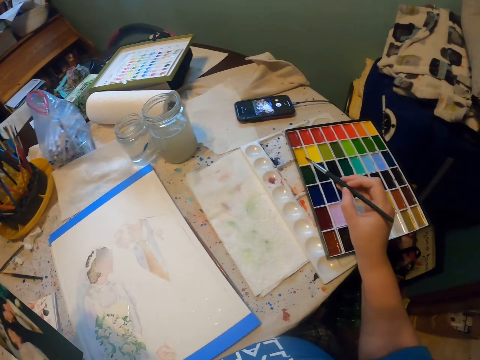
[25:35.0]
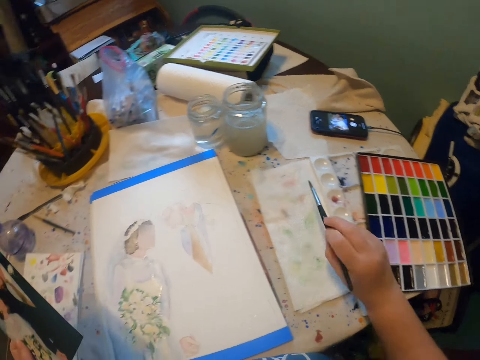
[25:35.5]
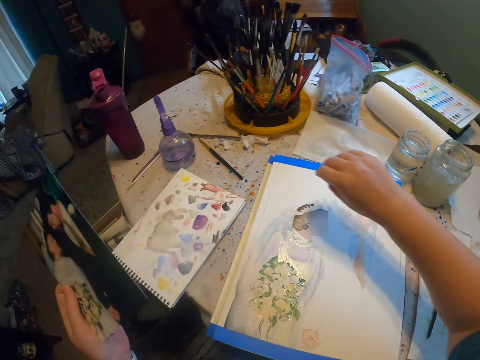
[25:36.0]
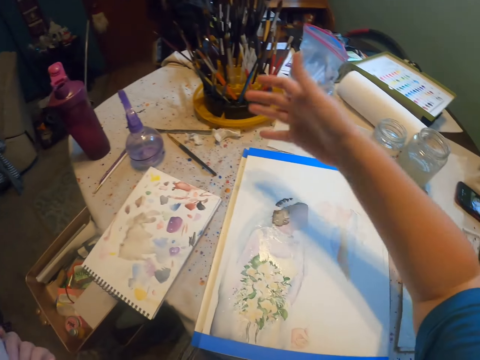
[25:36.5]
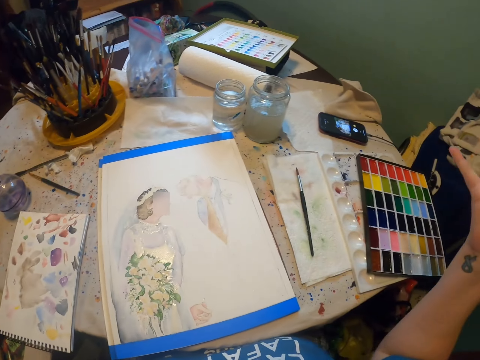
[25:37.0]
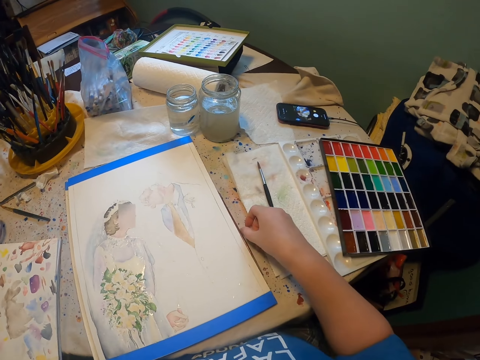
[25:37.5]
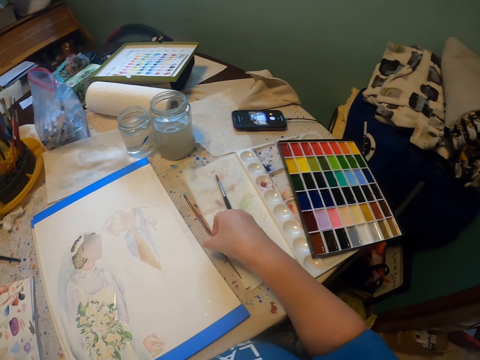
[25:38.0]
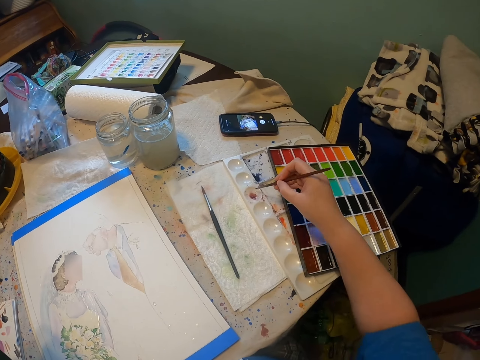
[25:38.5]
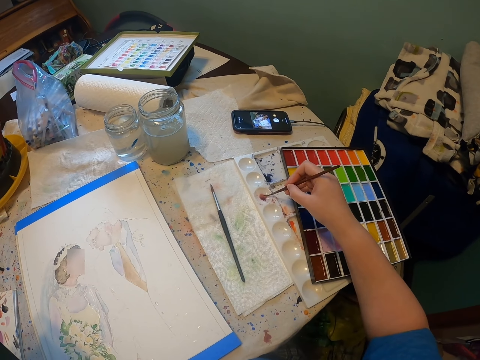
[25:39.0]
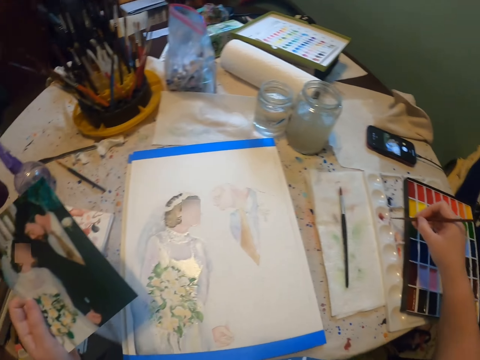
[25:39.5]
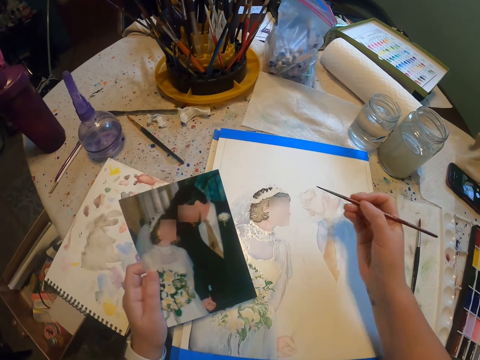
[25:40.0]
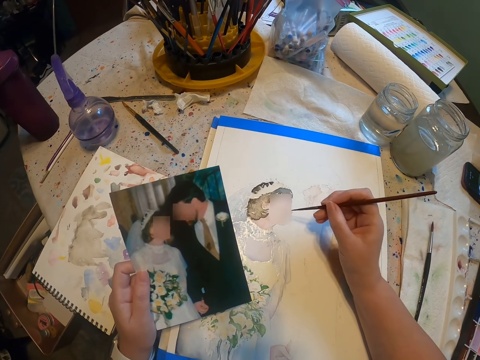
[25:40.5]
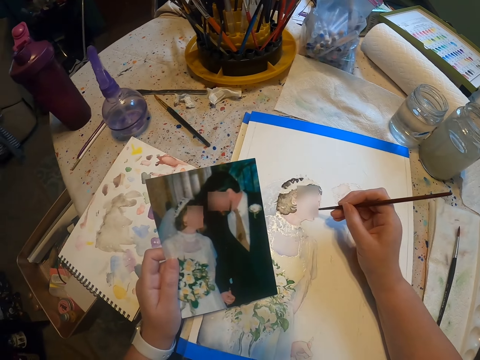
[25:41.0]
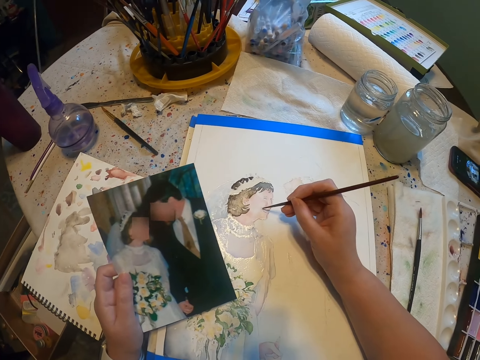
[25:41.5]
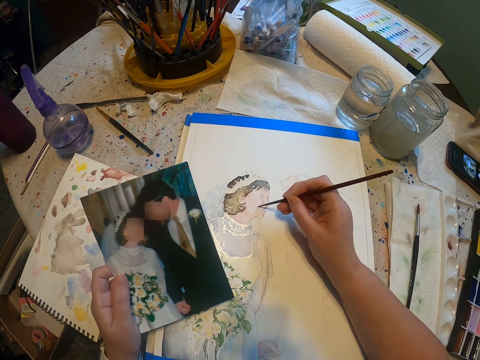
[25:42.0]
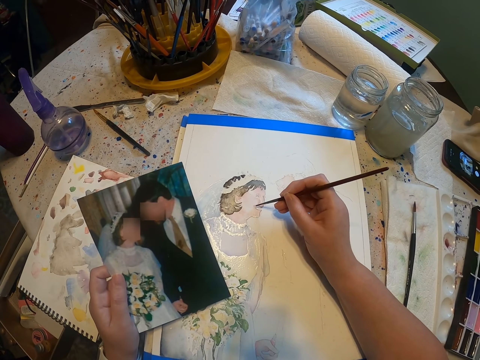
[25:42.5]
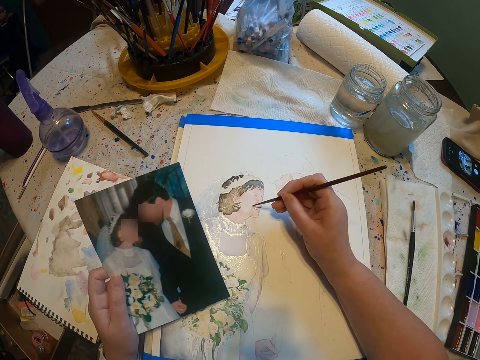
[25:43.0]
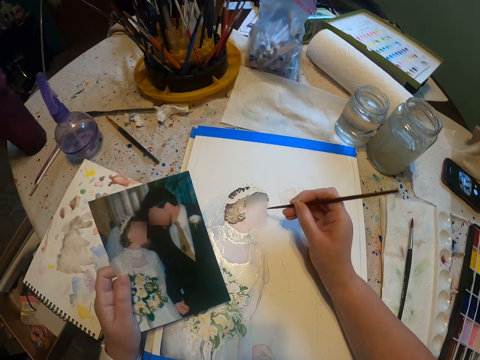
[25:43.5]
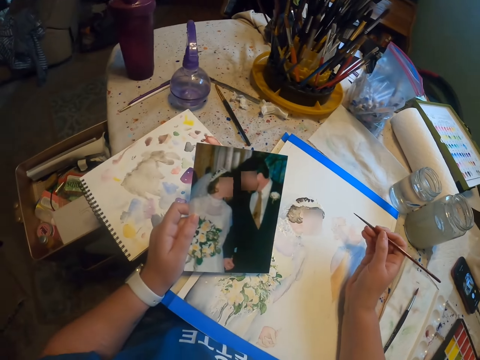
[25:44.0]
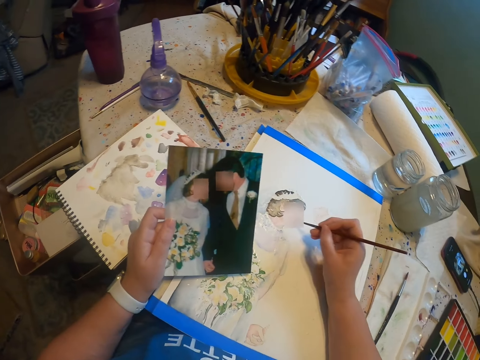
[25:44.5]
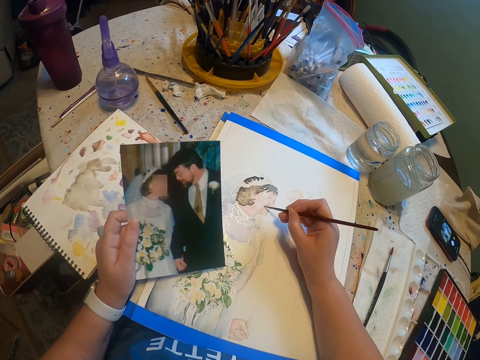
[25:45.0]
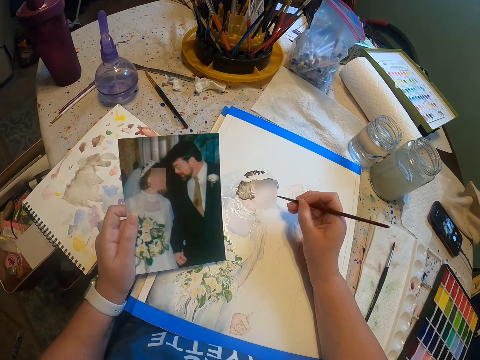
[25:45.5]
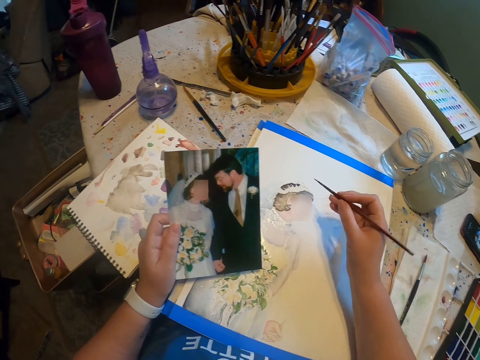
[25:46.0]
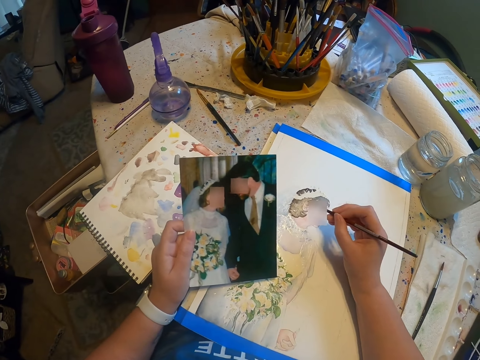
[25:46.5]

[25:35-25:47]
The camera wearer lifts a paint brush from the paper. They drop the paint brush on the paper. They lift the paint brush from the table. They add paint on the paint brush. They paint the sketch with the brush.

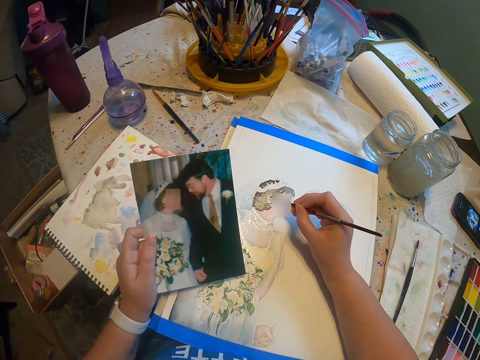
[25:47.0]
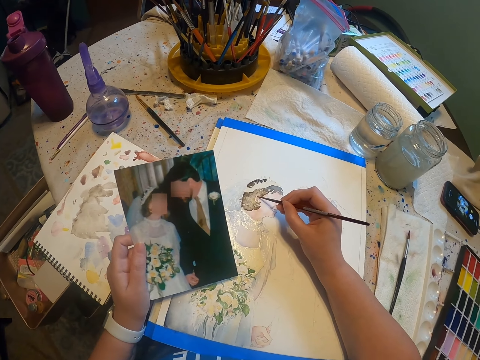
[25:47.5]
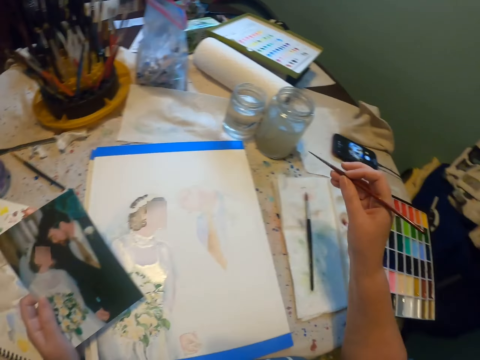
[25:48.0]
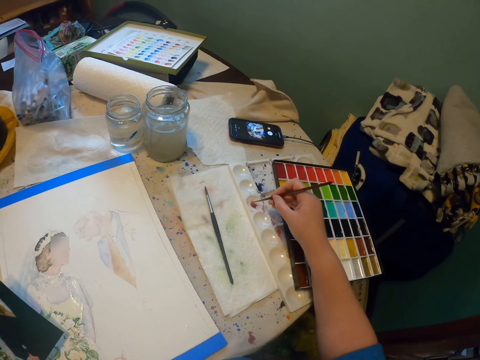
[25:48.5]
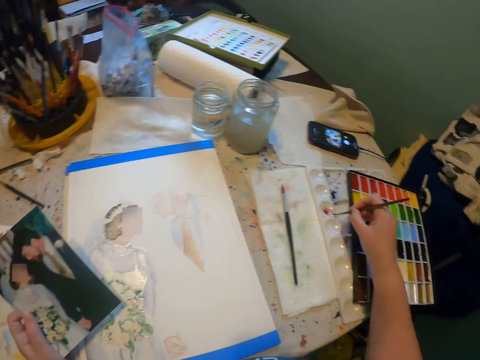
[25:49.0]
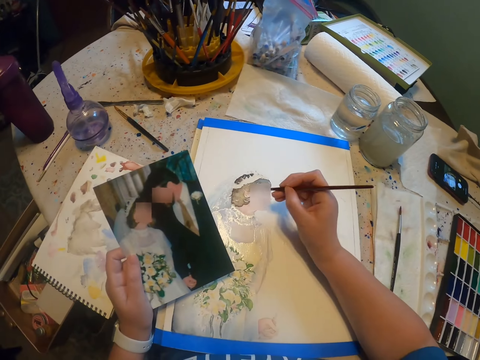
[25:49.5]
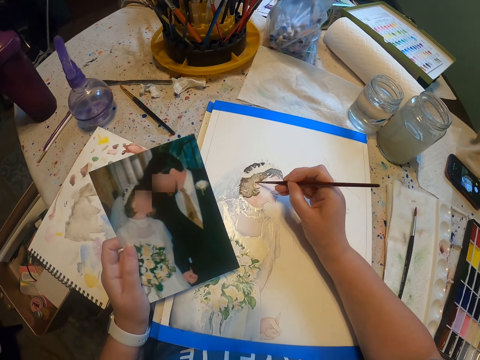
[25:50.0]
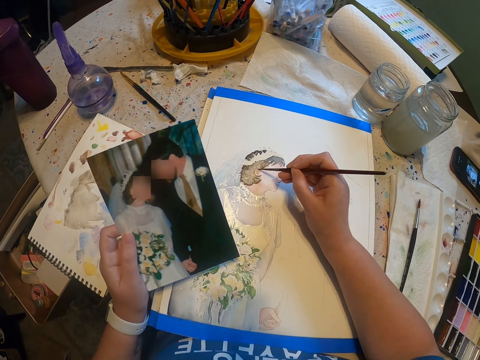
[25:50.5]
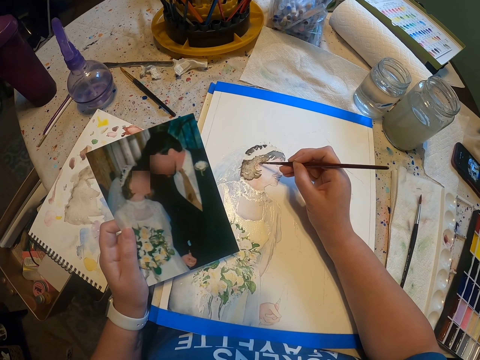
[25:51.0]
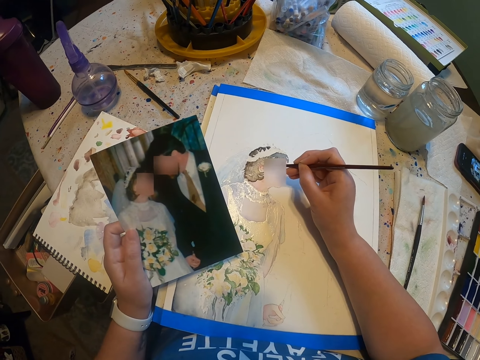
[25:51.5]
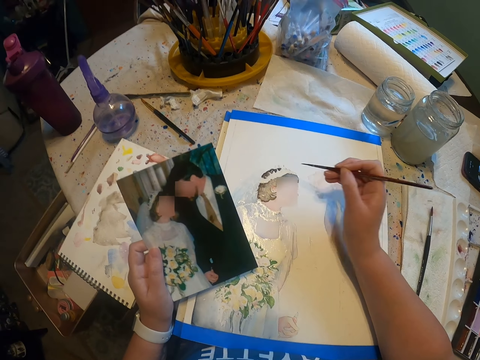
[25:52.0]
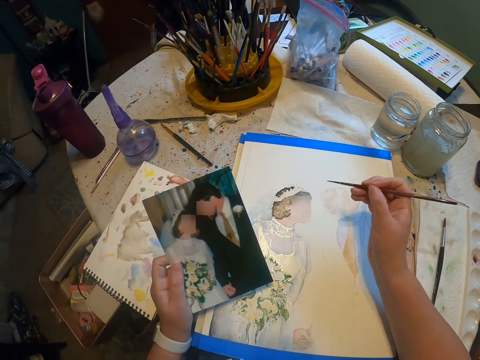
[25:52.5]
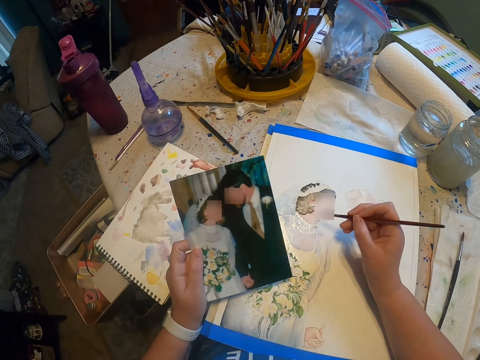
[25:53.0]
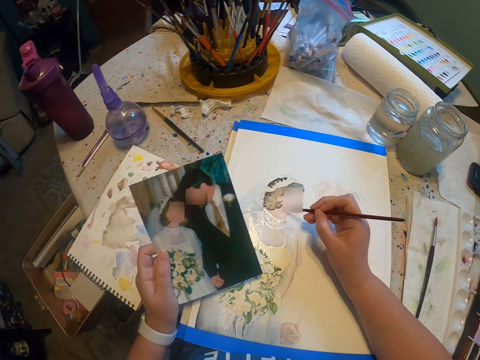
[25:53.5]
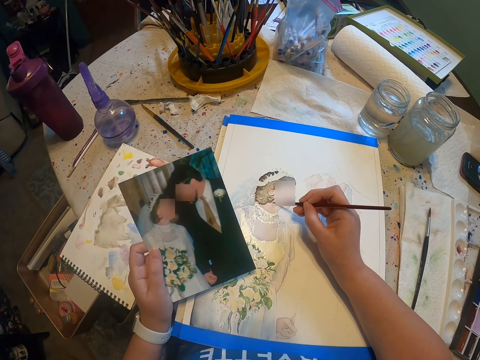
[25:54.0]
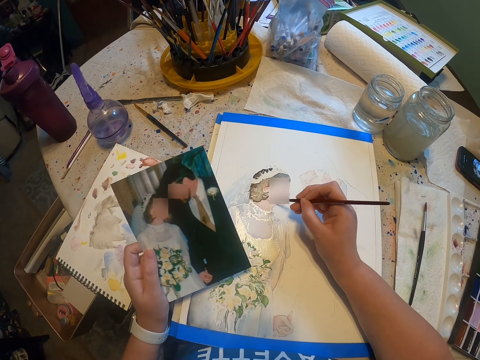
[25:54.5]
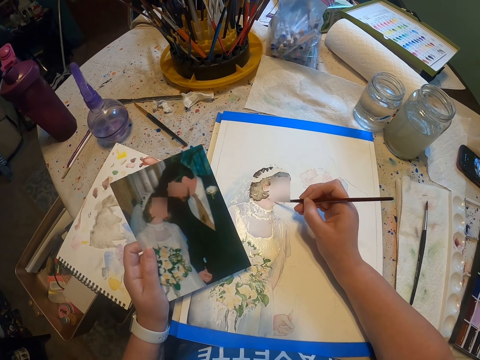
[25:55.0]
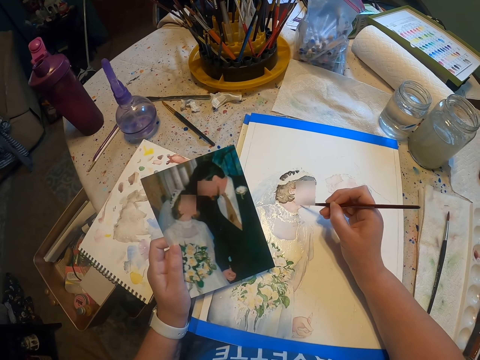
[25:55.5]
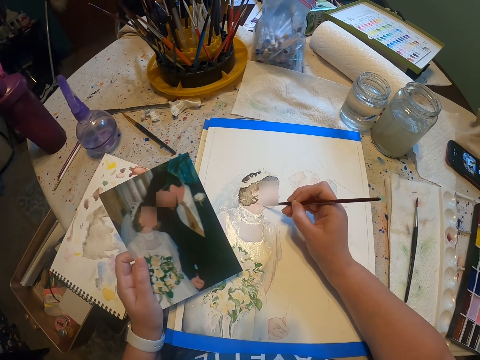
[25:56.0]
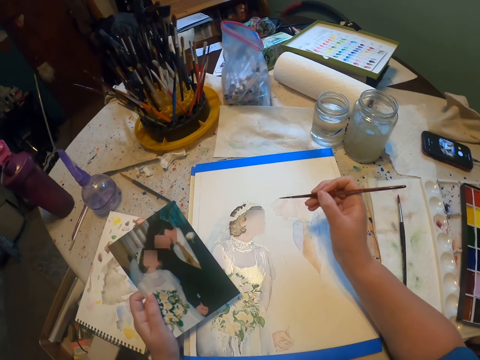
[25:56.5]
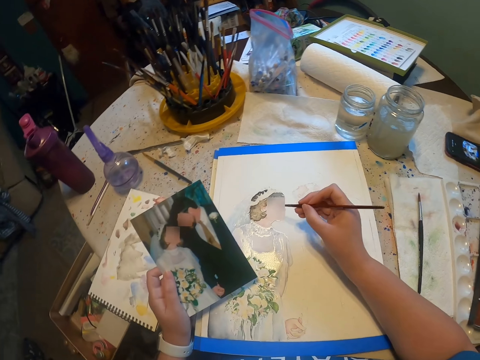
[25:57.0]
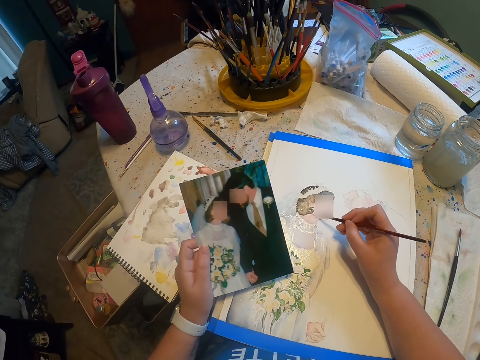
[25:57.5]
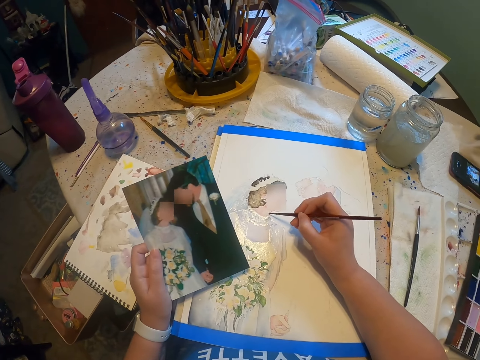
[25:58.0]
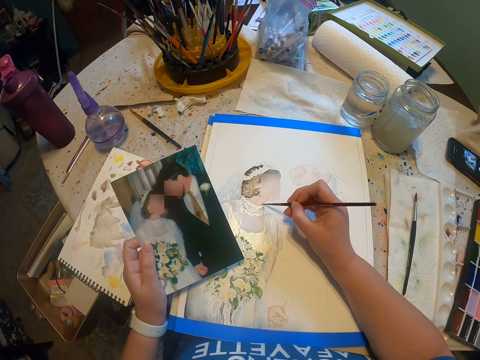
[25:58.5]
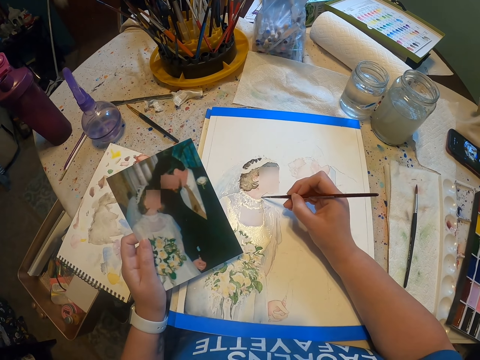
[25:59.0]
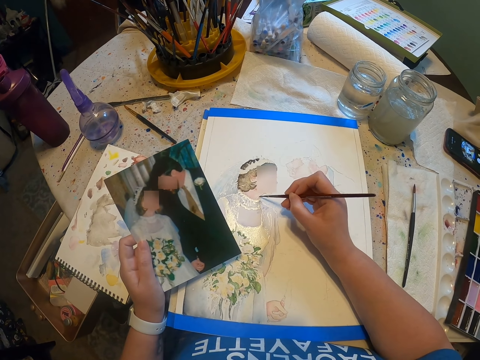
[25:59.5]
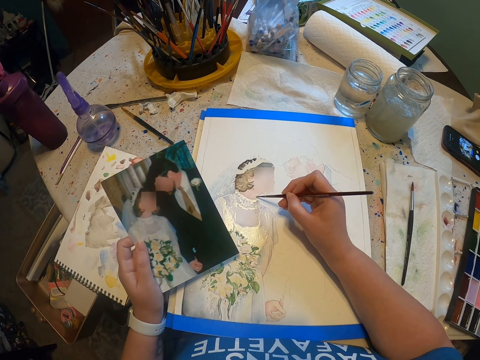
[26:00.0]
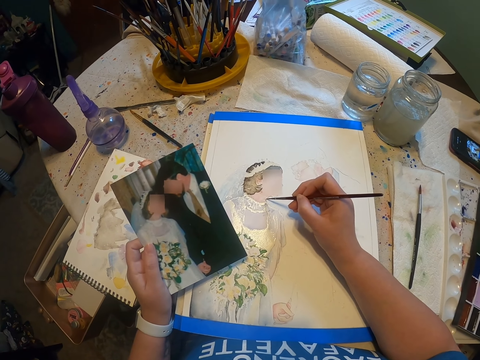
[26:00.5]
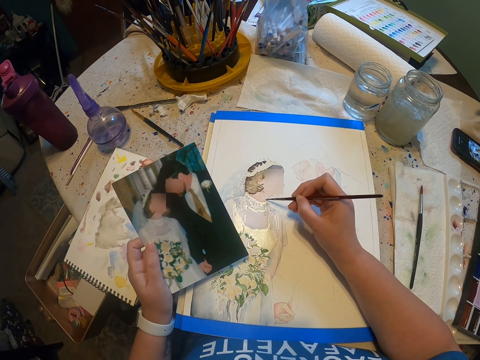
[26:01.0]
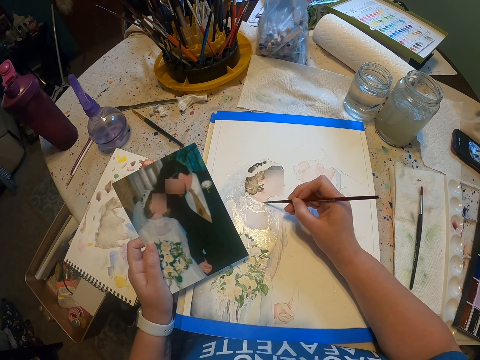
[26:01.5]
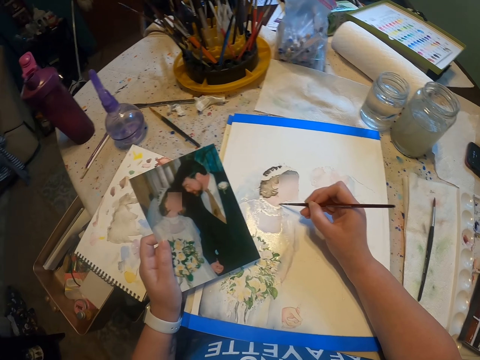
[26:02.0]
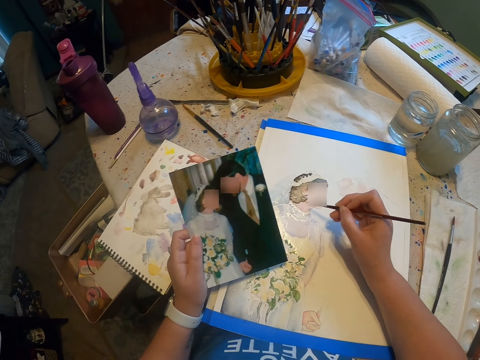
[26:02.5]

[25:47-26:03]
The camera wearer adds paint on the paint brush. They paint the sketch with the brush.
